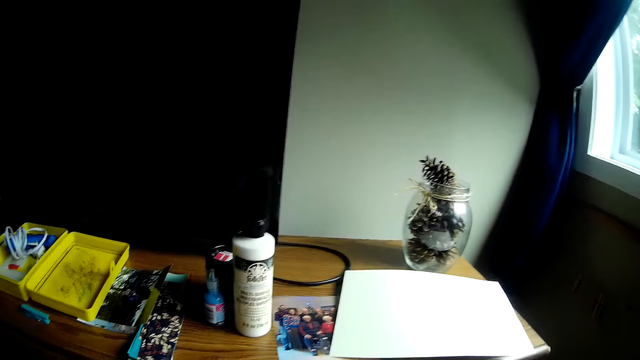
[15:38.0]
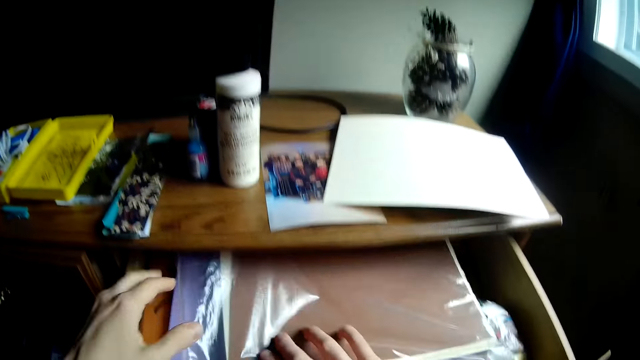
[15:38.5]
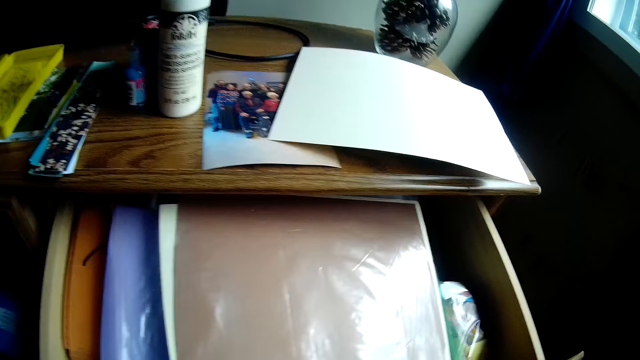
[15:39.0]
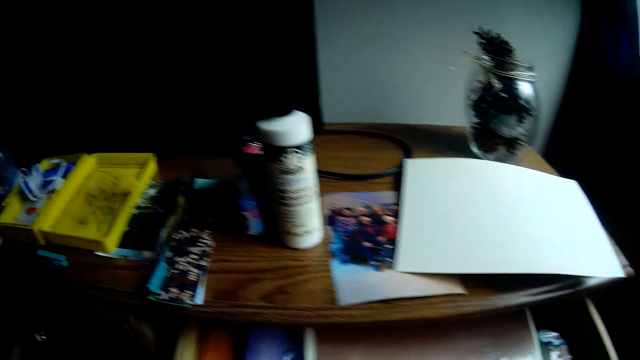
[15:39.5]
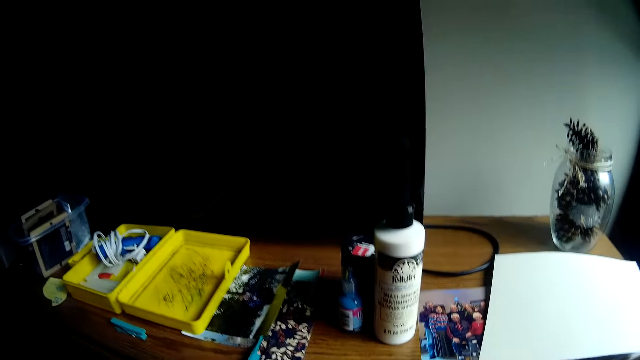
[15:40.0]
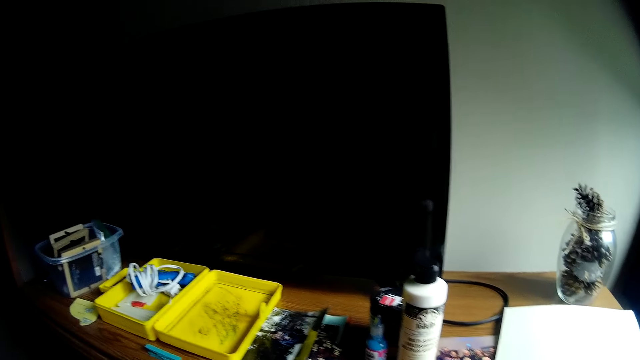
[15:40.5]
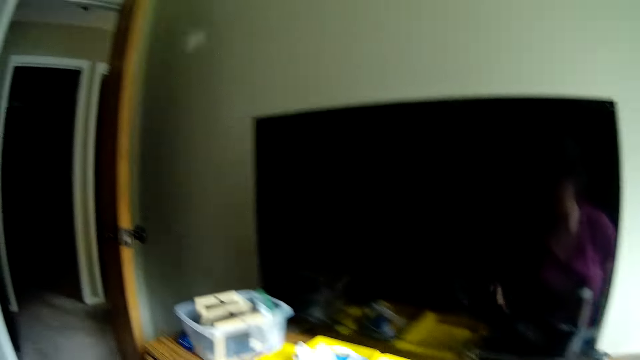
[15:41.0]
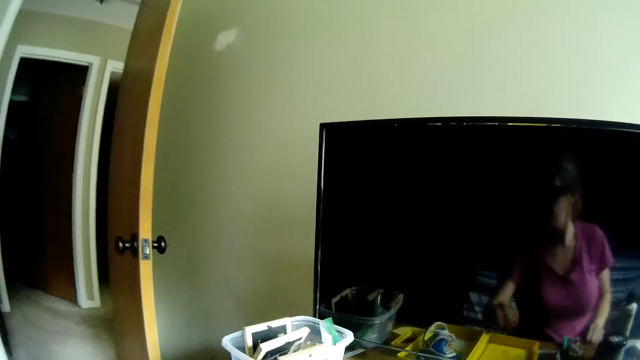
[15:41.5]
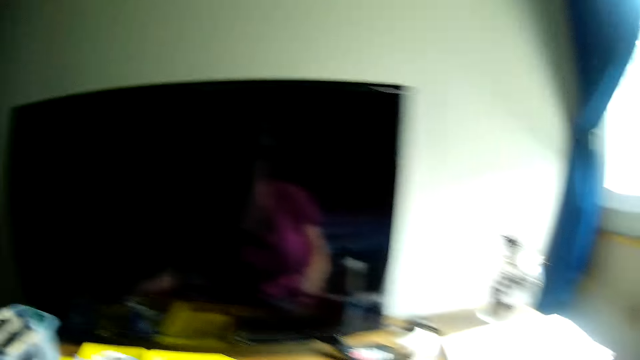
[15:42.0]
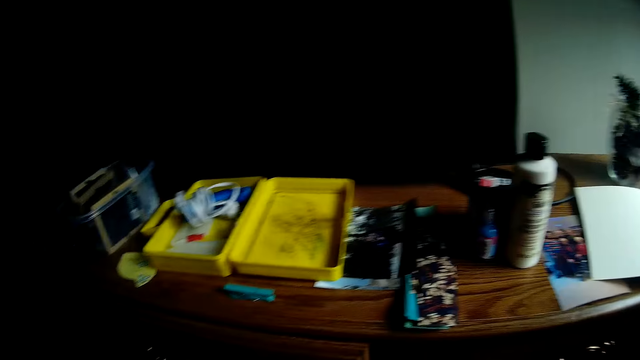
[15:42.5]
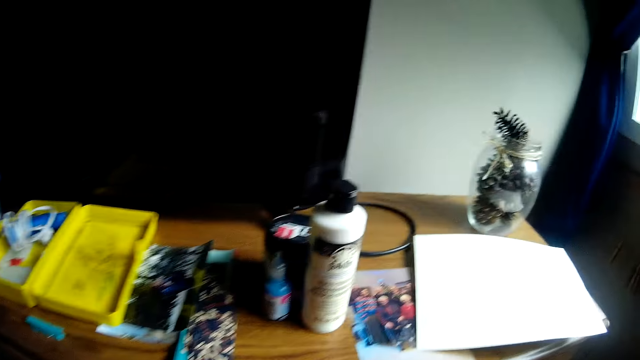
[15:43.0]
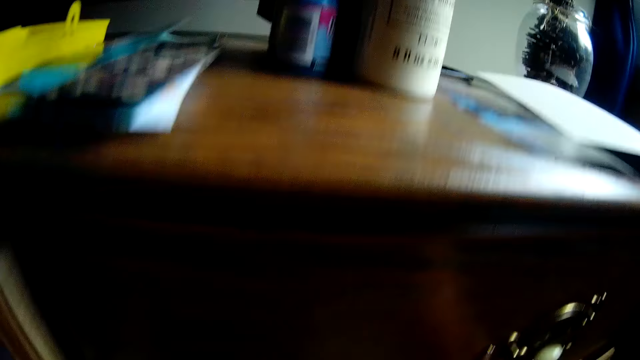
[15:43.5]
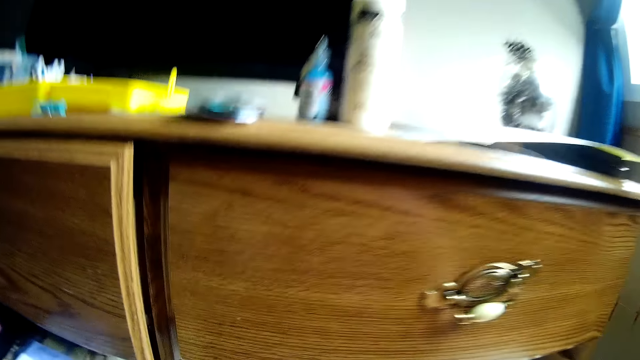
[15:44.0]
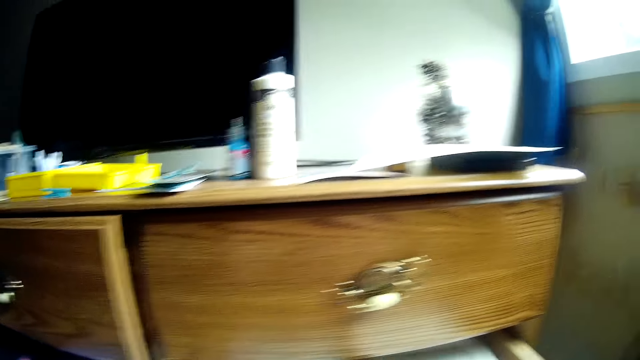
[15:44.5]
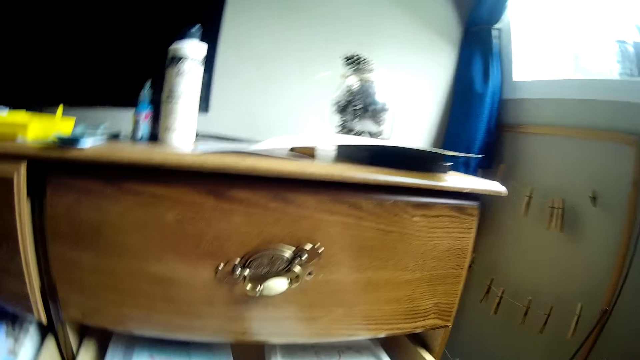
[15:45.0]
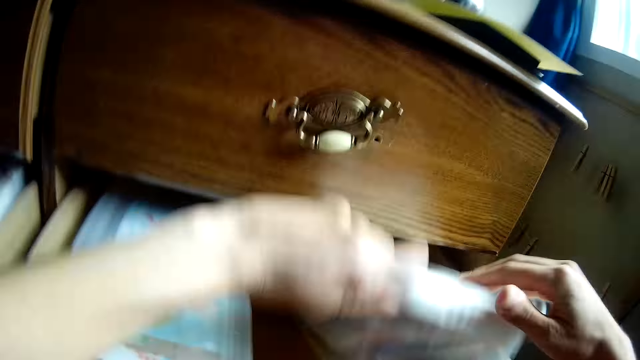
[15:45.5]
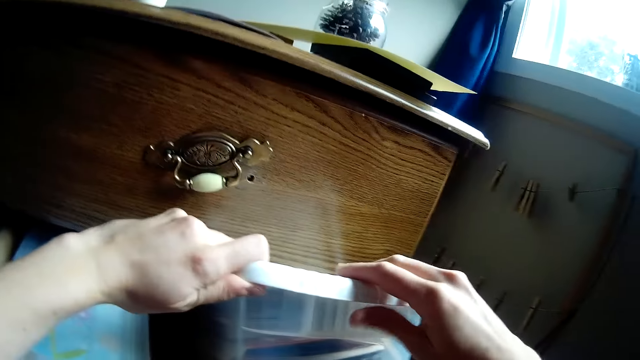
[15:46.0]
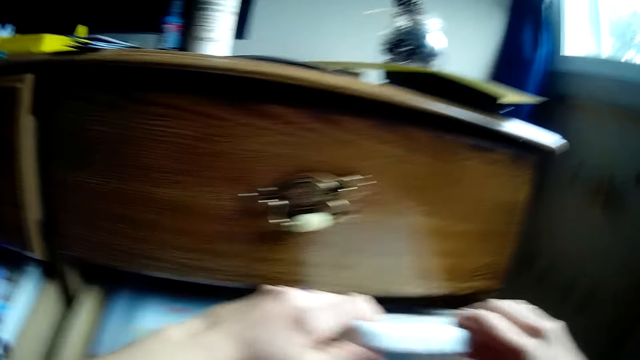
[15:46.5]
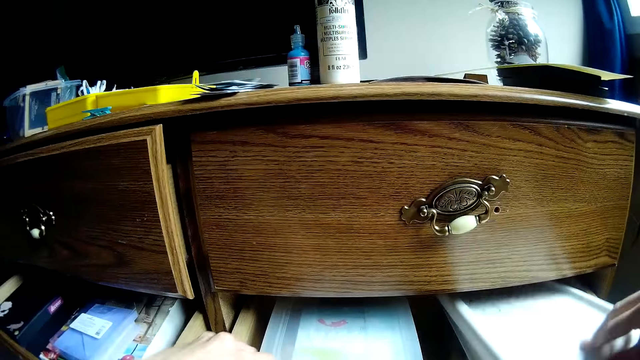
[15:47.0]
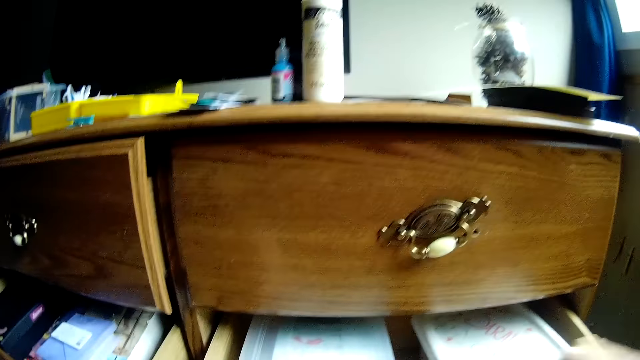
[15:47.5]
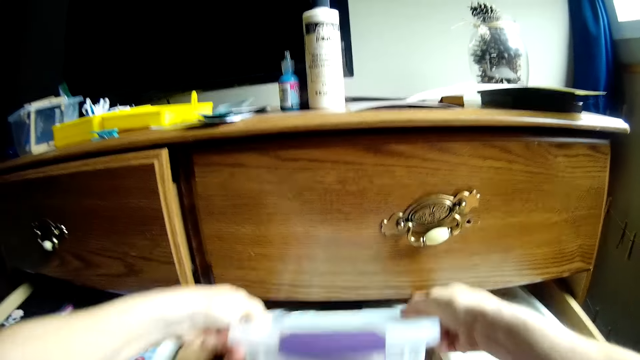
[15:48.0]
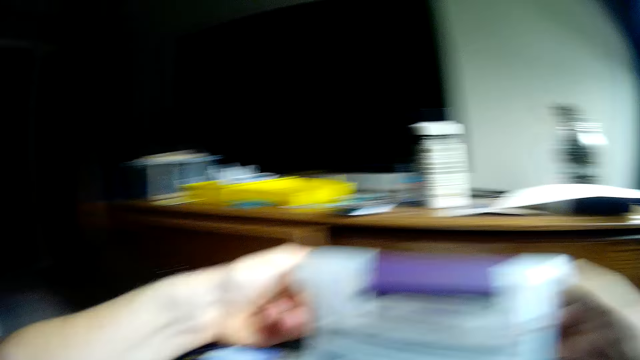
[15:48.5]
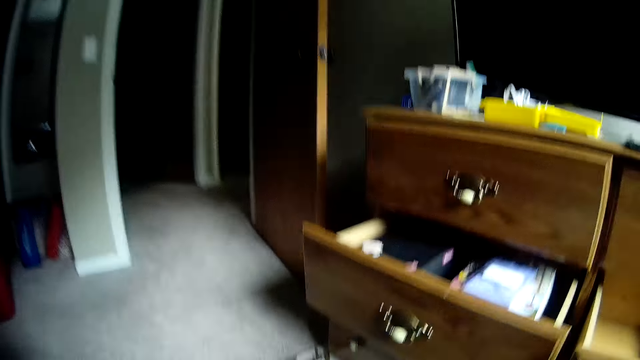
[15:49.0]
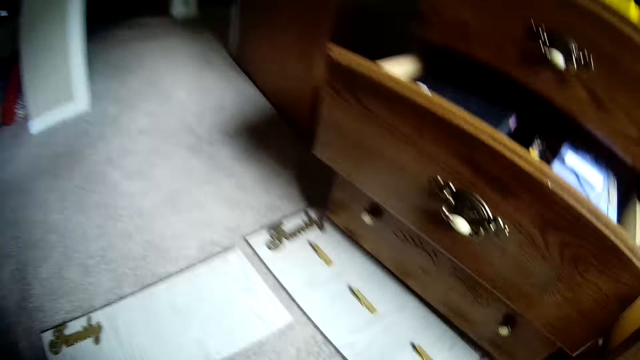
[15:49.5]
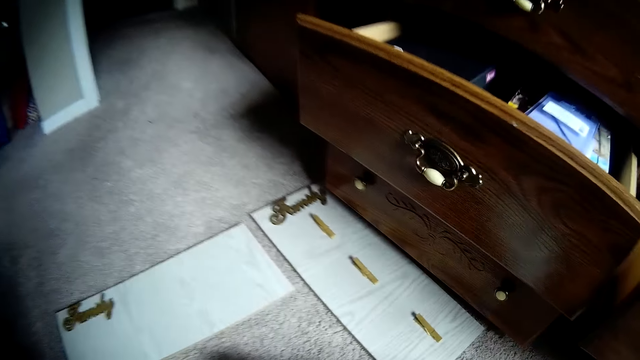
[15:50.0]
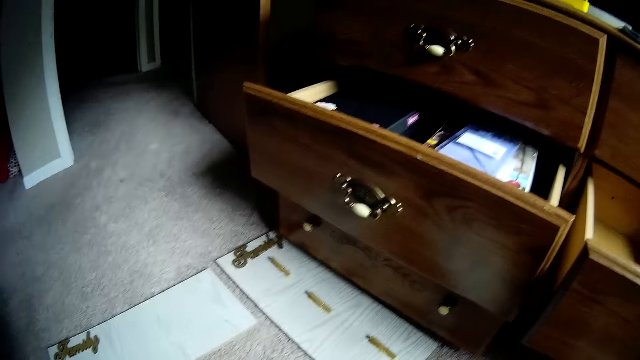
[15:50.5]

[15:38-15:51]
The camera wearer puts the paper in the drawer. They pick up the papers. They close the upper compartment of the drawer. They place the papers on the drawer. They look around. They raise a plastic container in the middle compartment of the drawer. They drop the container in the middle compartment of the drawer. They hold the papers in the drawer. They take another plastic container from the middle compartment of the drawer. They pick up the papers.

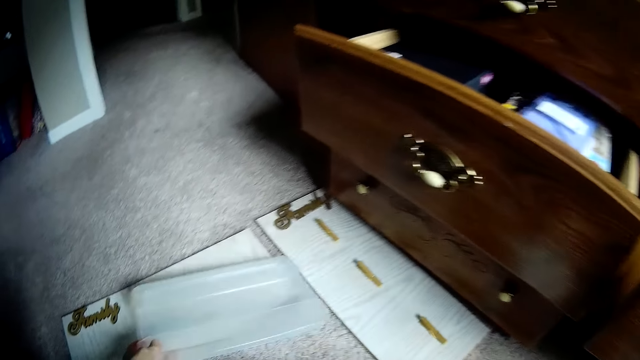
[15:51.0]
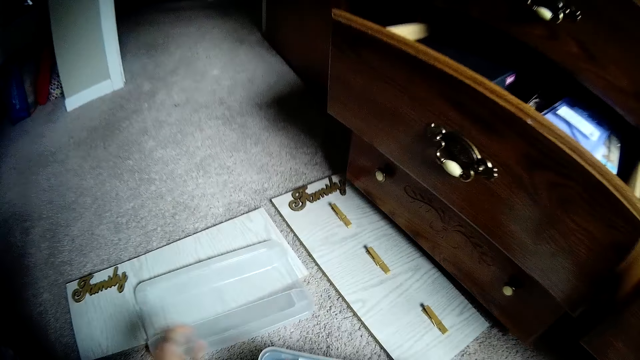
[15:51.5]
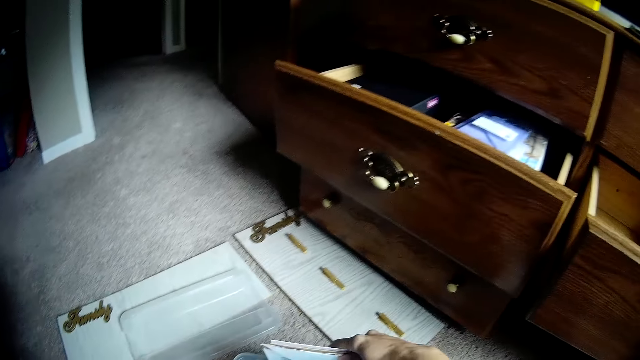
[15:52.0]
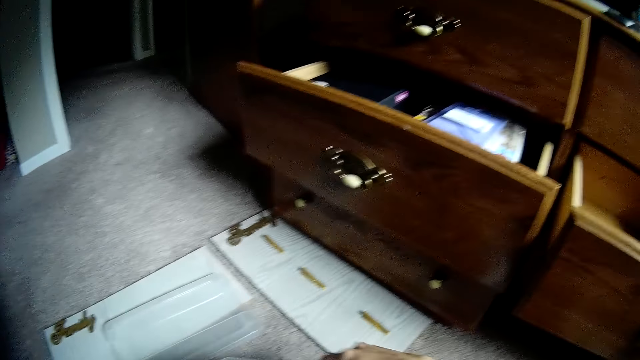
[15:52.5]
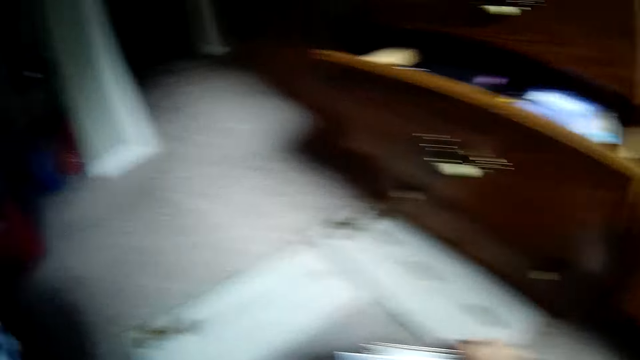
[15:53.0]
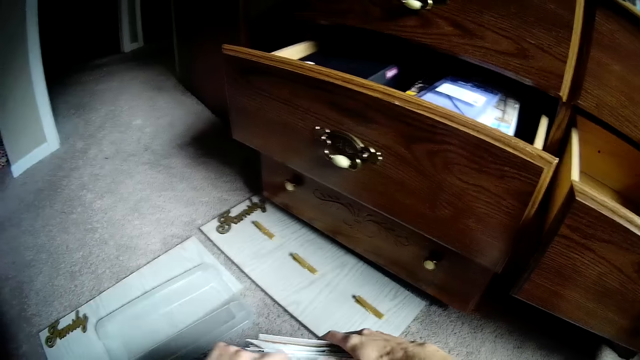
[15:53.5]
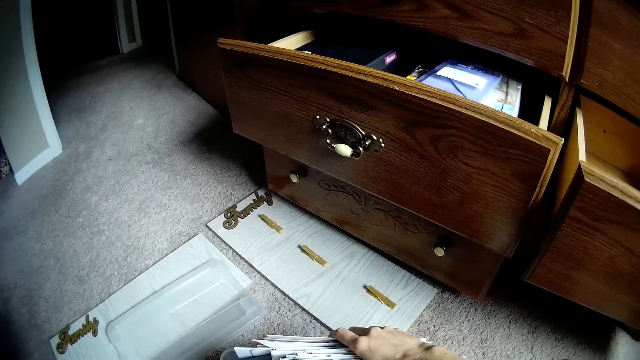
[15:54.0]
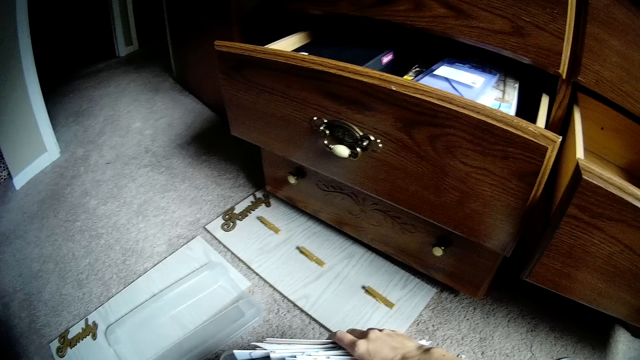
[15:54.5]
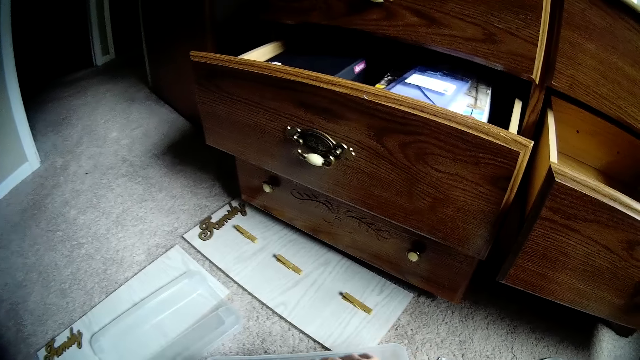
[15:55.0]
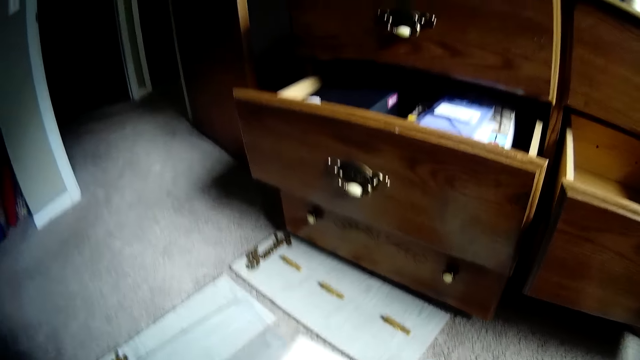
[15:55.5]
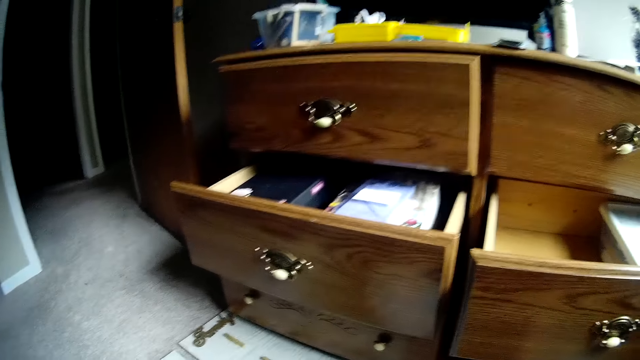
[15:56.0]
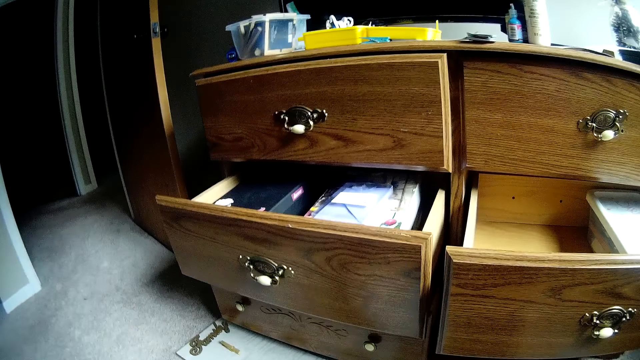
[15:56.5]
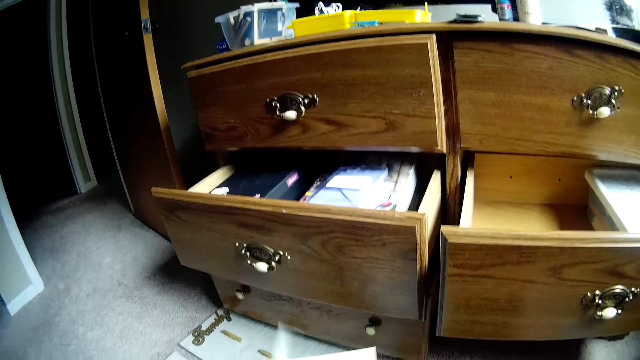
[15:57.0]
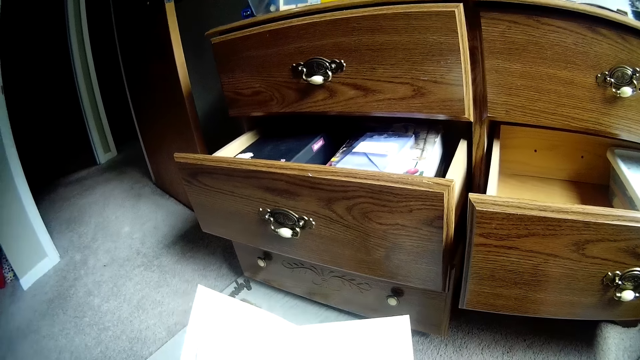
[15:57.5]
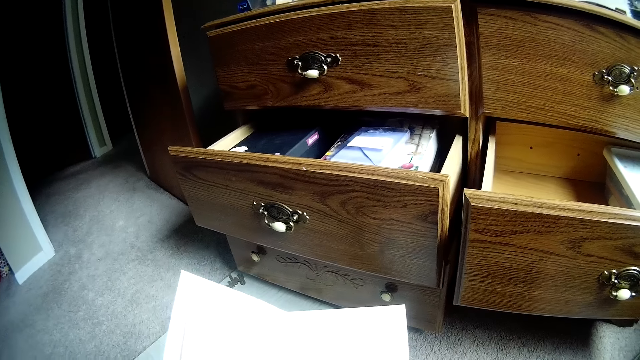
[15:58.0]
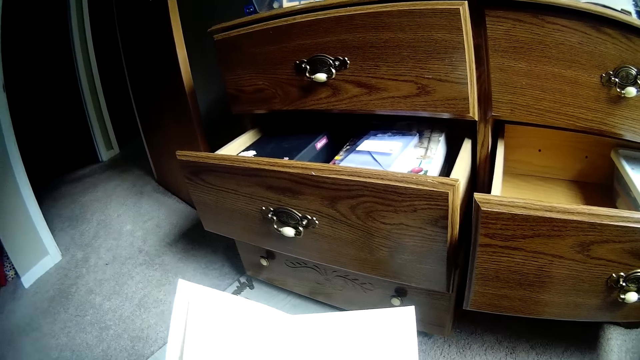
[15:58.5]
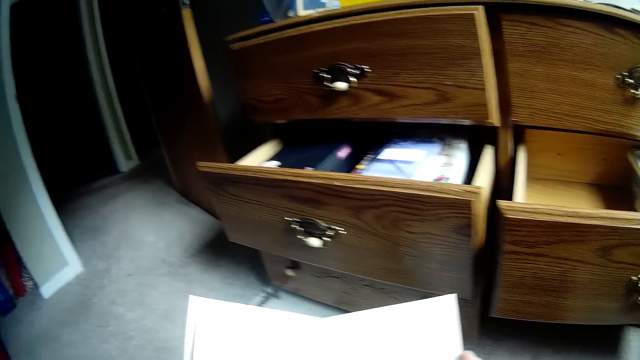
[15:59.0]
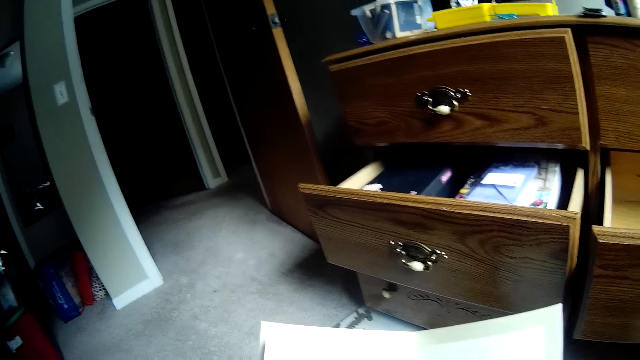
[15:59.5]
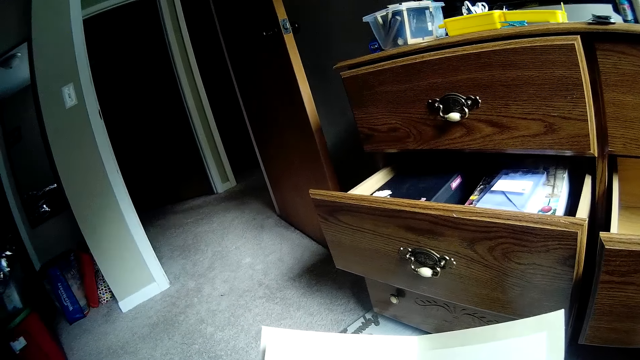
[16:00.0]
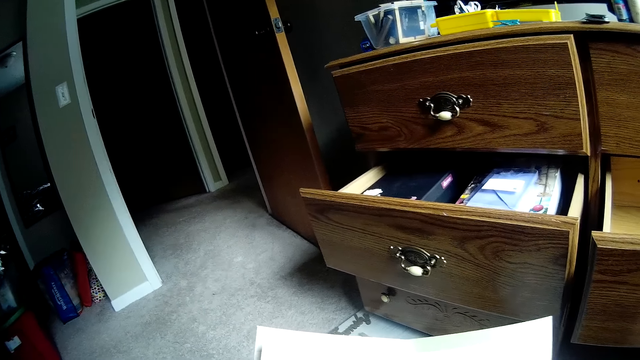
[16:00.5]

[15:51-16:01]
The camera wearer removes the plastic container cover. They drop the plastic container cover on the floor. They place the papers on the table. They search the plastic container. They look around. They open a card. They peruse the papers.
